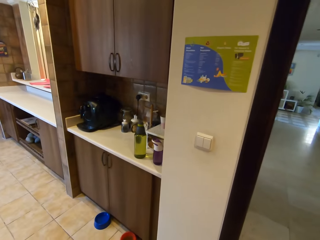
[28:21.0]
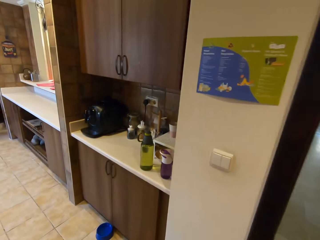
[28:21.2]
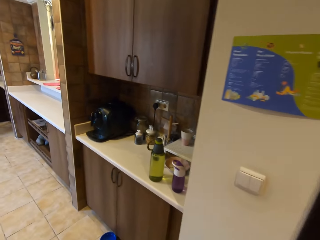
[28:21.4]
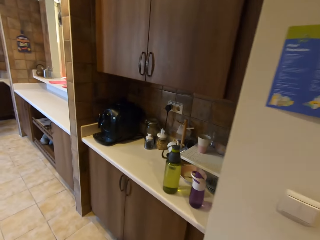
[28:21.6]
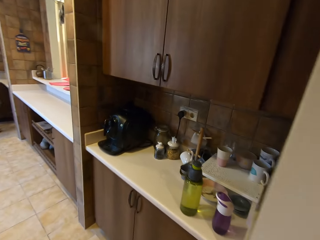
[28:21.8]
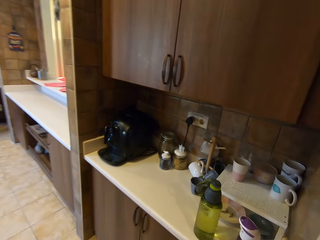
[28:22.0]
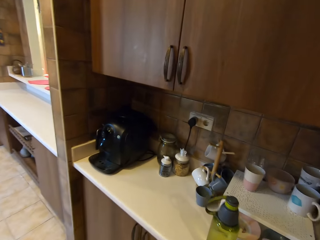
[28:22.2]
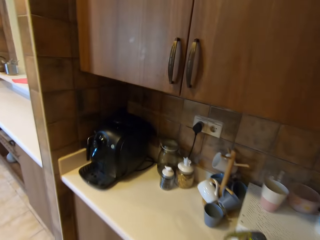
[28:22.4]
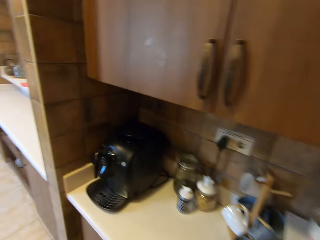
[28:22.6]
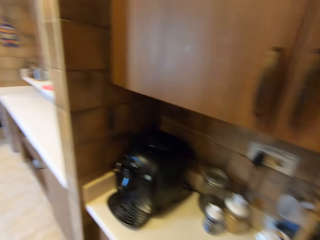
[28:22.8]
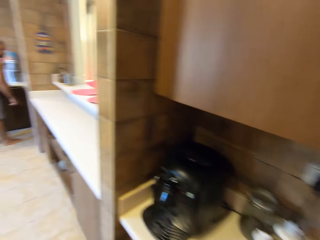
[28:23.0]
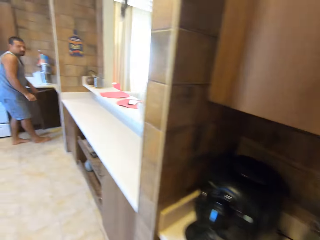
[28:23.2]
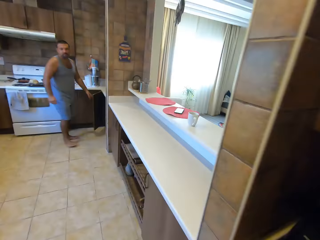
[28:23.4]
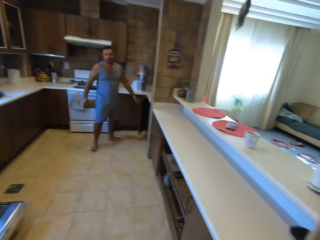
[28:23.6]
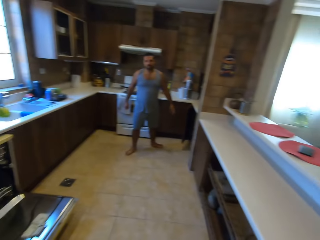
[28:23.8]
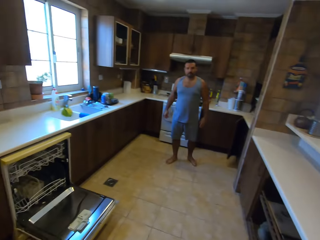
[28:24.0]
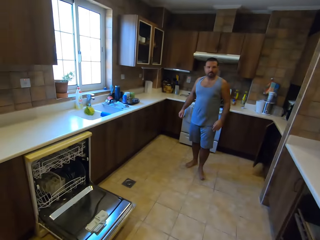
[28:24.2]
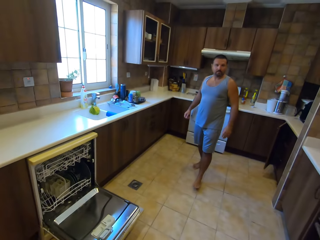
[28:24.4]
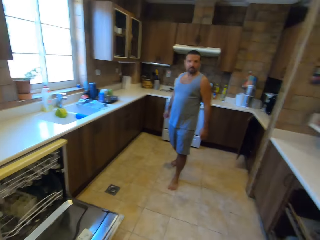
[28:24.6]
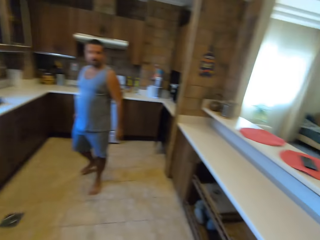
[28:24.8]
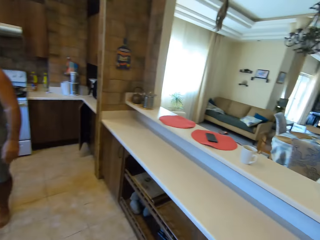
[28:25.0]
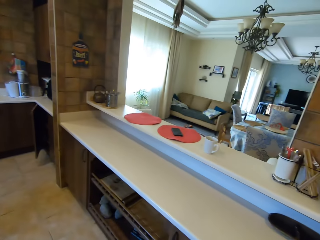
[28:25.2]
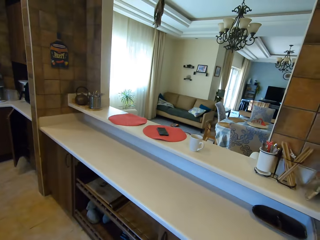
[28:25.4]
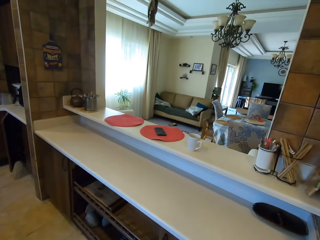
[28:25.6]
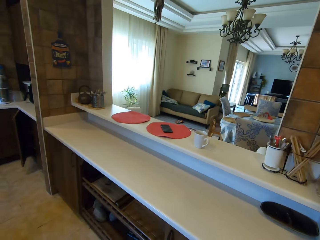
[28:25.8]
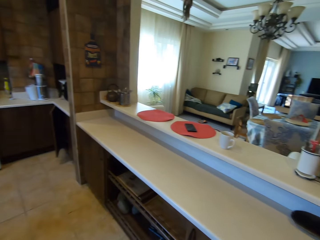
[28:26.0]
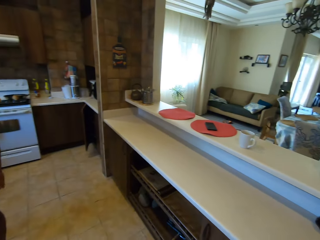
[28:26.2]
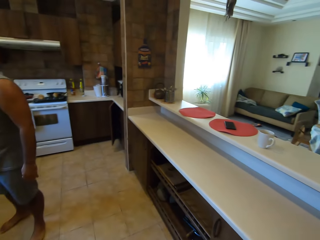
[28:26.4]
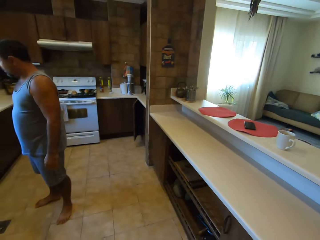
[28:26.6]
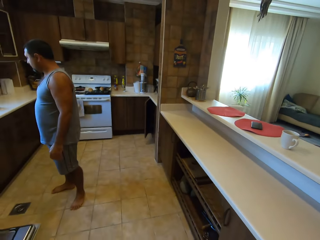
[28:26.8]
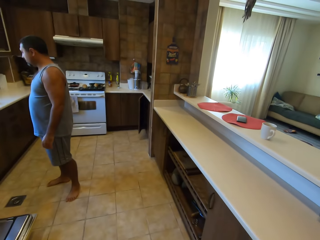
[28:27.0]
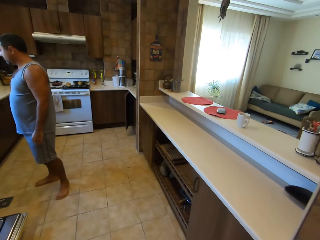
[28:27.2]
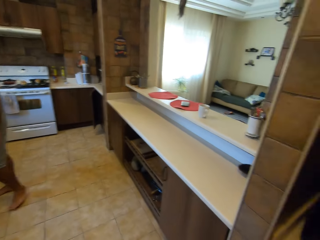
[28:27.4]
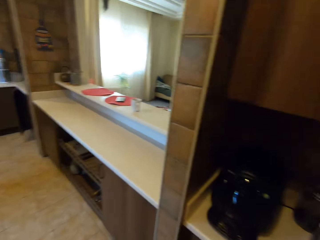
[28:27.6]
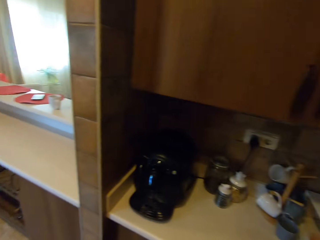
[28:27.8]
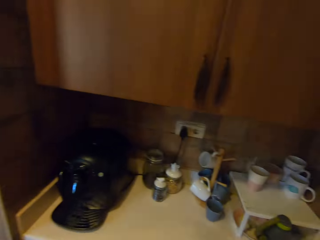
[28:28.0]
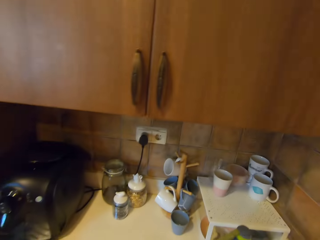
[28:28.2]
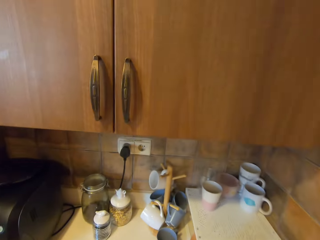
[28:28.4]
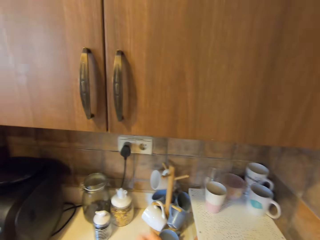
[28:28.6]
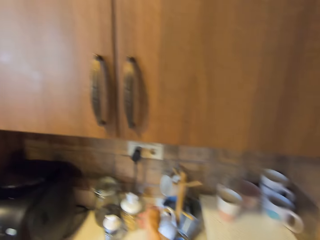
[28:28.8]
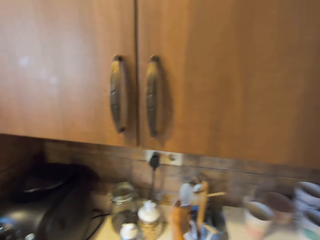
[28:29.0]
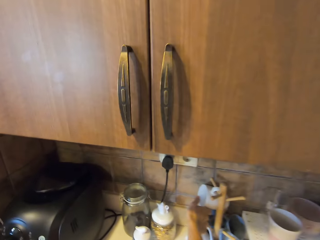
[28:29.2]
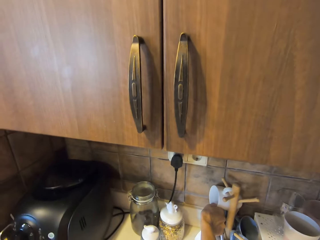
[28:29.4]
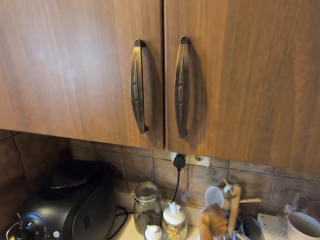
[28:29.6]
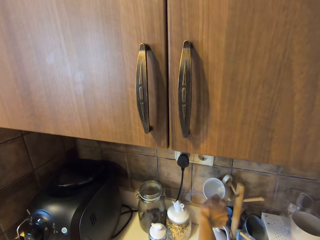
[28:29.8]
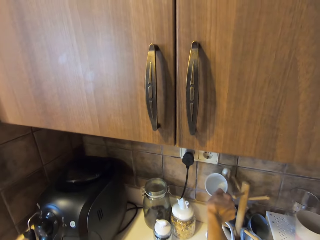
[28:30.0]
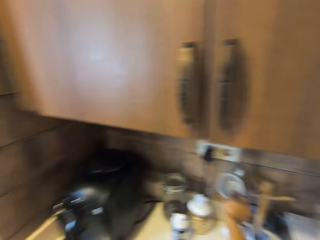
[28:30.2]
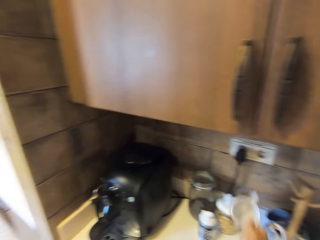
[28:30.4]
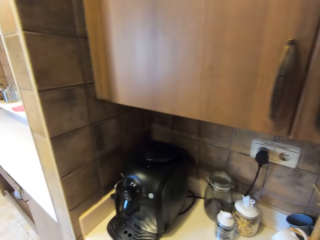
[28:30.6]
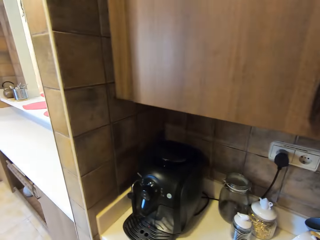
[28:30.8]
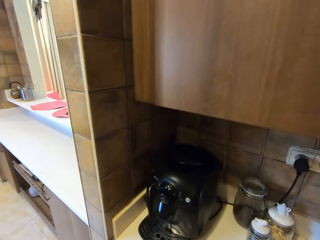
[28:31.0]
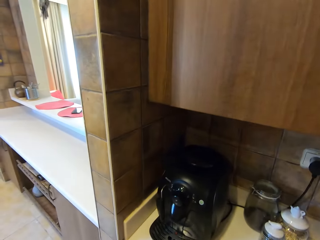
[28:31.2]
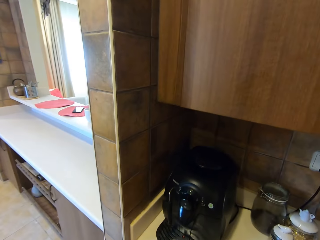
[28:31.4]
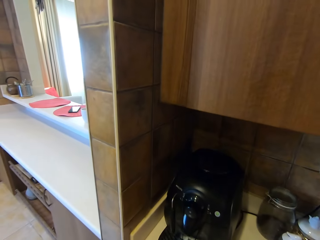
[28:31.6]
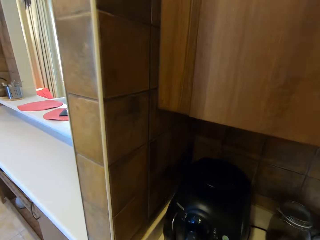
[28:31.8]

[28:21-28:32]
The camera wearer moves around. They interact with a man. The camera wearer looks around. They pick up a cup.

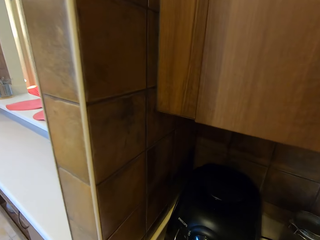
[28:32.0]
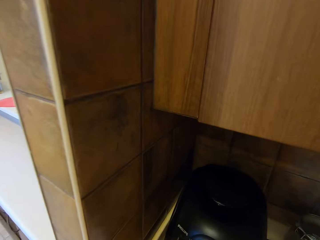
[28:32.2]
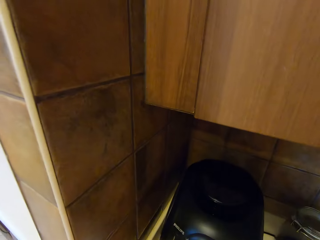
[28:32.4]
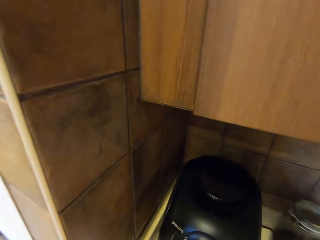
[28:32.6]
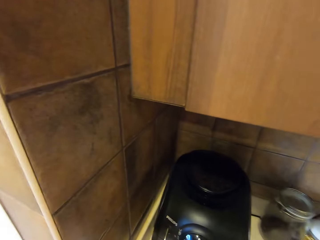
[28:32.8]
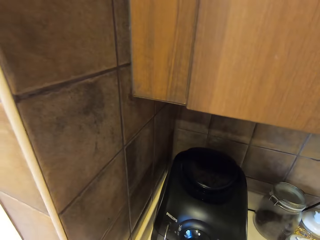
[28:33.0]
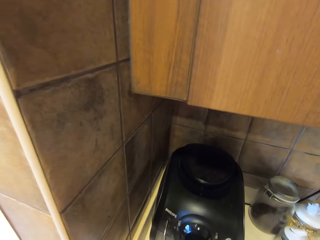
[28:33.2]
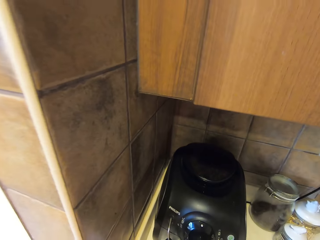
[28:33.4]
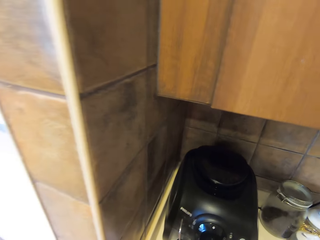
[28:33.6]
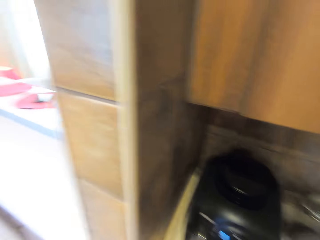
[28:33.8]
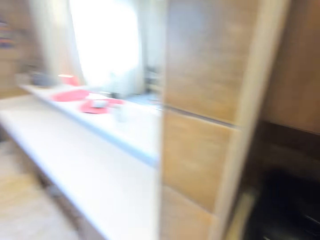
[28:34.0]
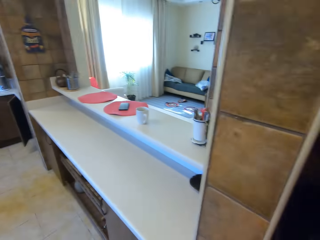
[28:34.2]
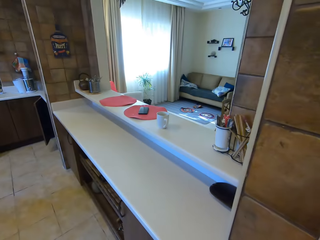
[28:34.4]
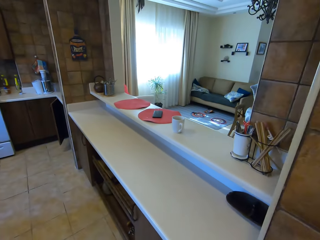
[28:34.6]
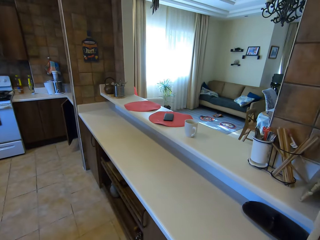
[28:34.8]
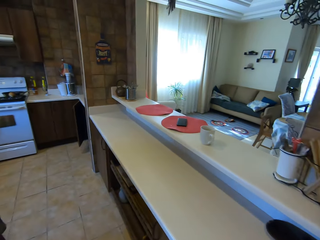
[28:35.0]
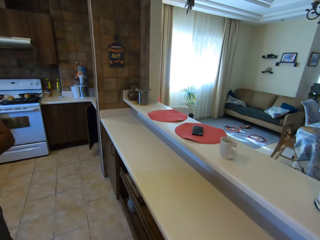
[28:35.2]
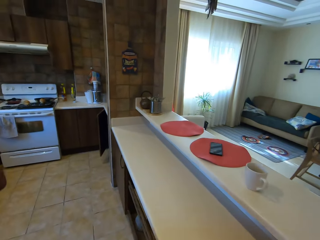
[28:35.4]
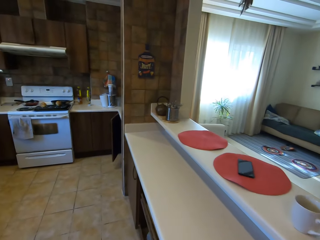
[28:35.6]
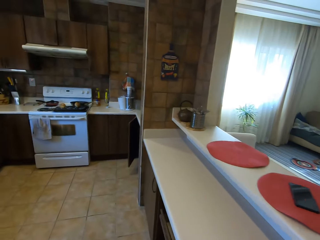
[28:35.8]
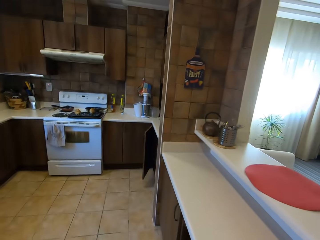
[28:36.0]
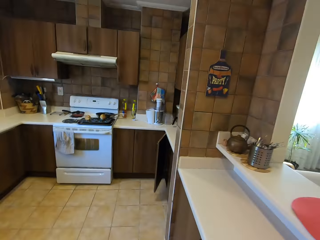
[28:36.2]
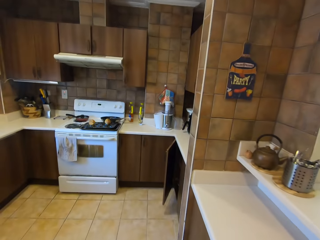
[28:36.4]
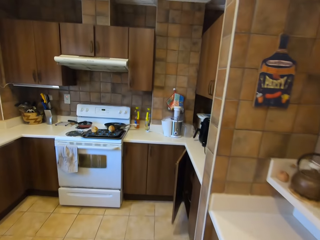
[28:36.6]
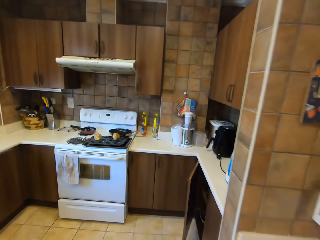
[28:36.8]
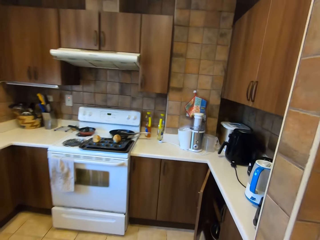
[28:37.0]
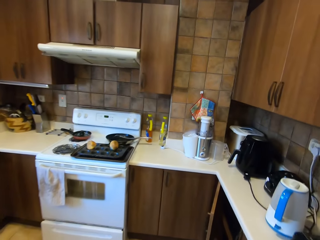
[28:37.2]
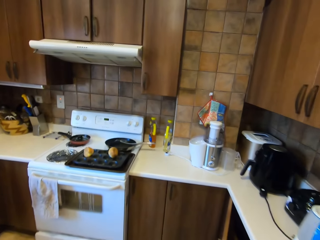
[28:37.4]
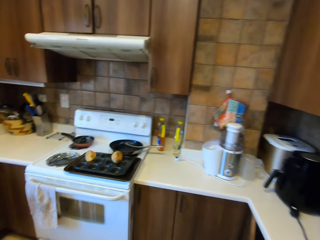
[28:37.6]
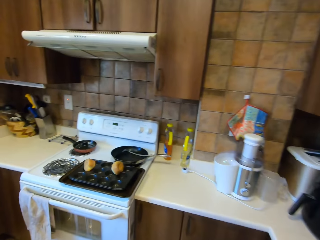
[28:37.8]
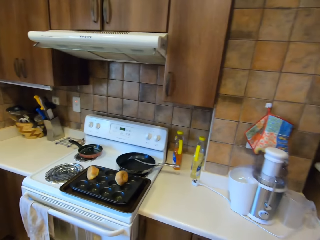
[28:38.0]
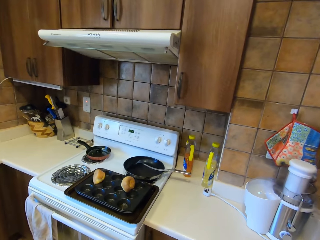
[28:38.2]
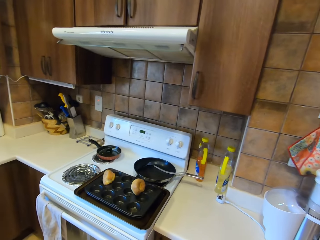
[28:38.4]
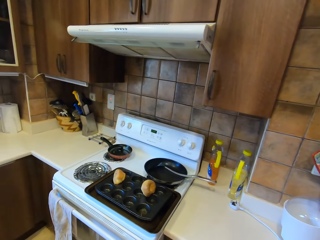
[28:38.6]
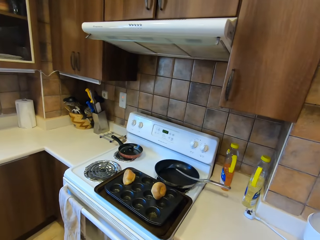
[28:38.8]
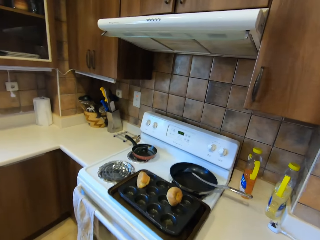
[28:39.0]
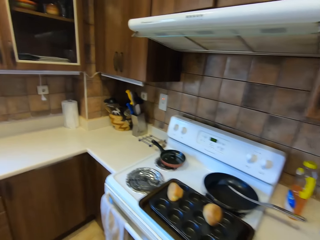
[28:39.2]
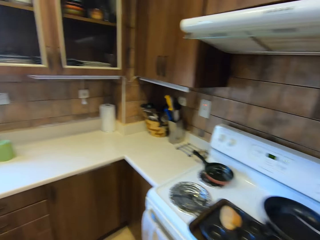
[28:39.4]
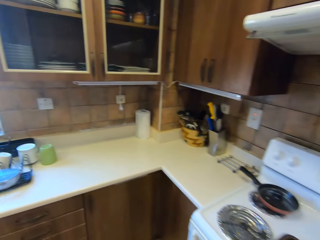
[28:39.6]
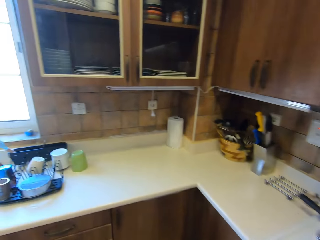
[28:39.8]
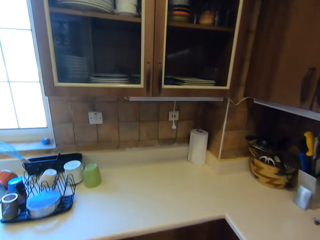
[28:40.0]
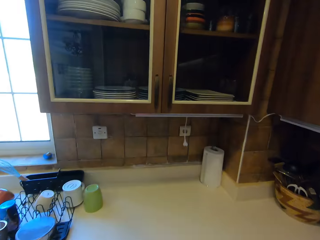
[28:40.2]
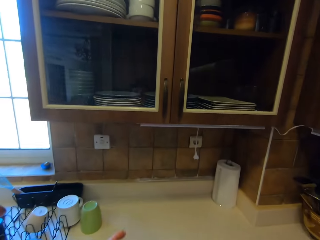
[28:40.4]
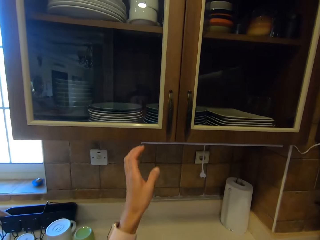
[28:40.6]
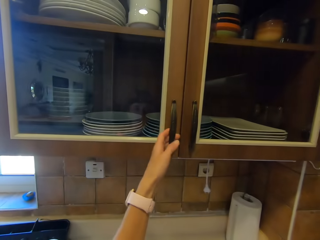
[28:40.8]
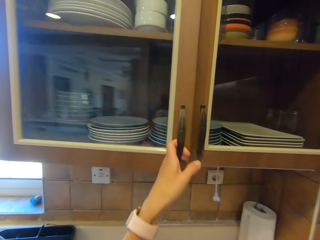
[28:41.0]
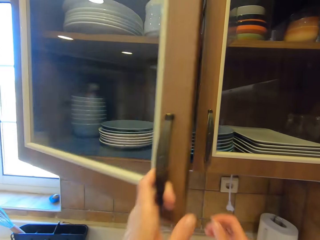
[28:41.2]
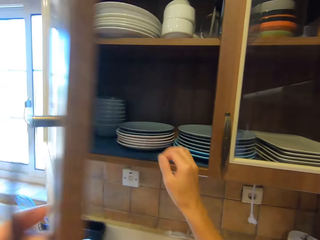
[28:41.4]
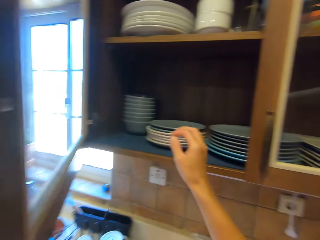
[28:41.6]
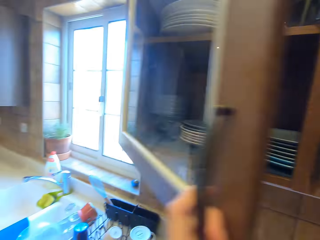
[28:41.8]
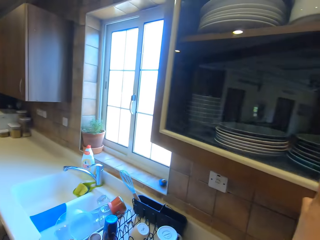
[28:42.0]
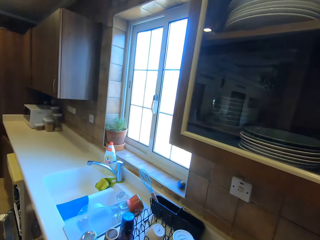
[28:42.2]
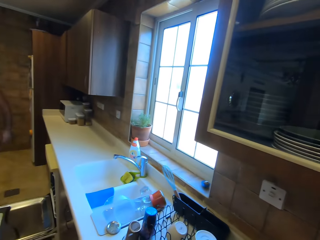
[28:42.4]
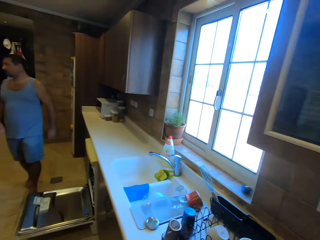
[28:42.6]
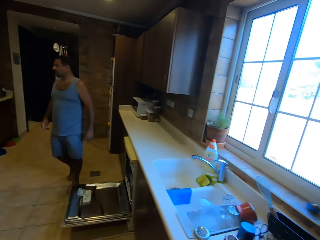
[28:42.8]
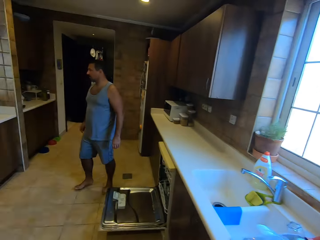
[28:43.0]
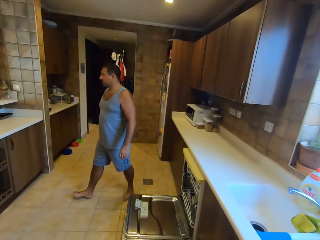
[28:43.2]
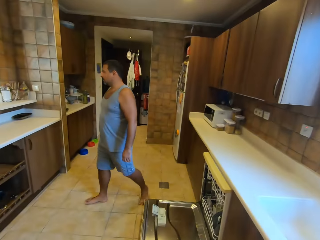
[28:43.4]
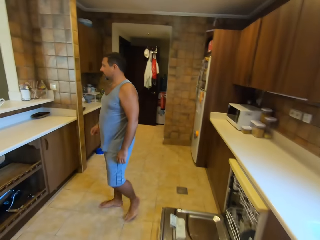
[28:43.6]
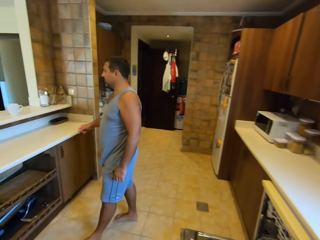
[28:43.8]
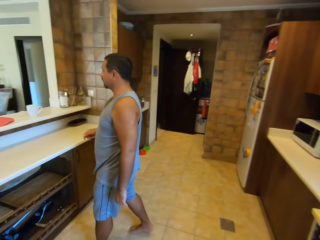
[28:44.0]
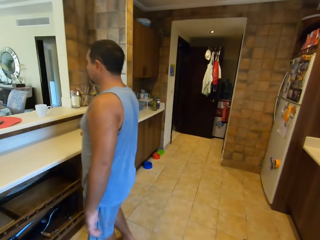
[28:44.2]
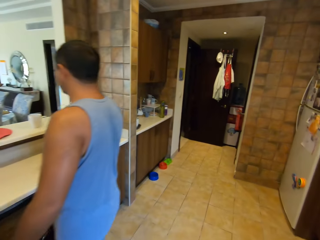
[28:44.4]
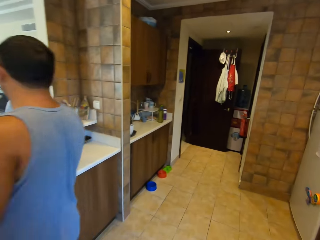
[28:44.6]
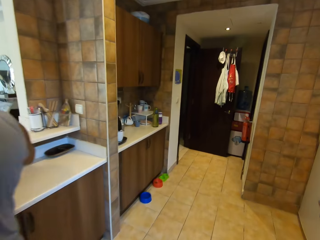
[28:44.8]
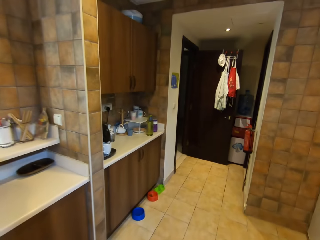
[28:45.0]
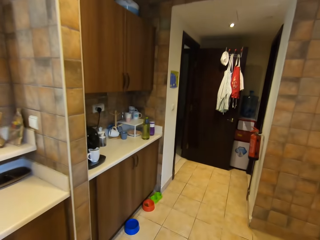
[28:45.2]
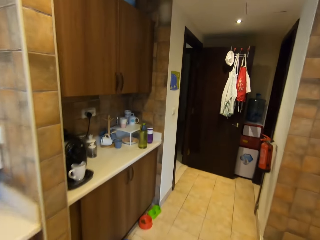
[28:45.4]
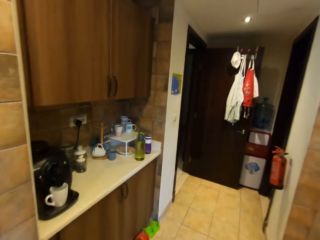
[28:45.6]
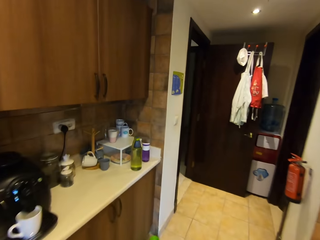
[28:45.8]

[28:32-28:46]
The camera wearer puts the cup on the coffee machine. They walk in the room. They move around the kitchen. They open the cupboard and close the cupboard. They move around the kitchen.
